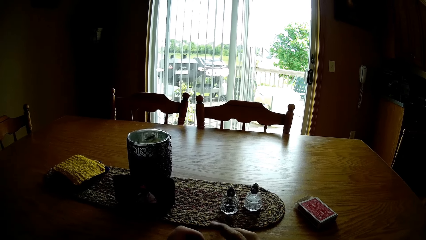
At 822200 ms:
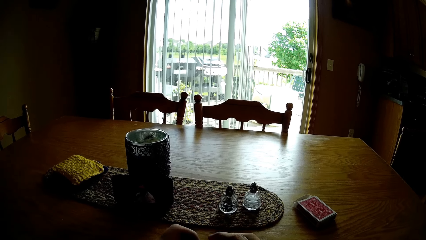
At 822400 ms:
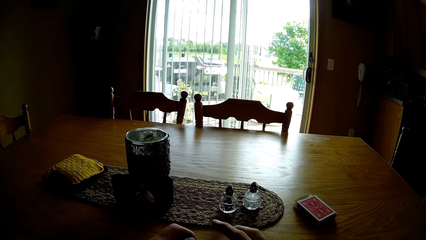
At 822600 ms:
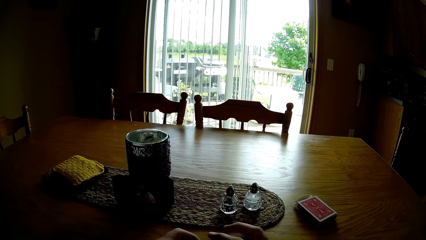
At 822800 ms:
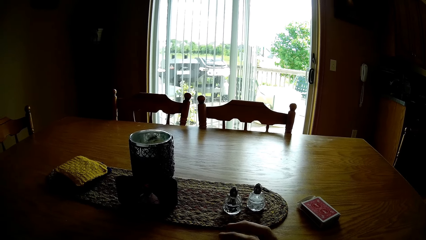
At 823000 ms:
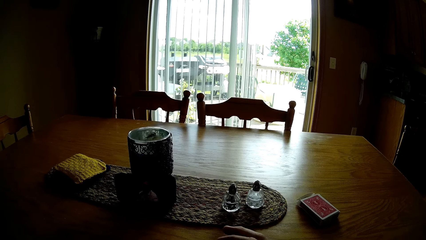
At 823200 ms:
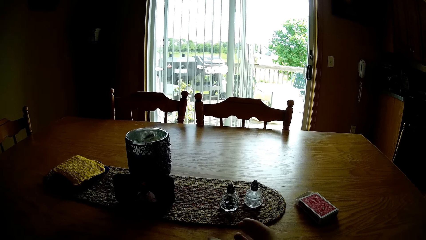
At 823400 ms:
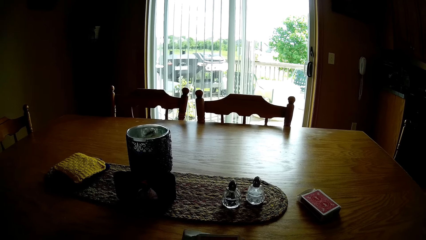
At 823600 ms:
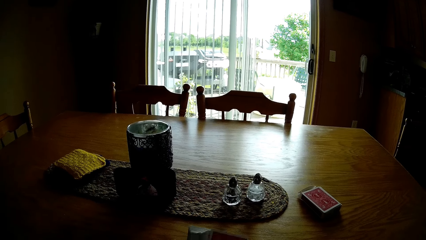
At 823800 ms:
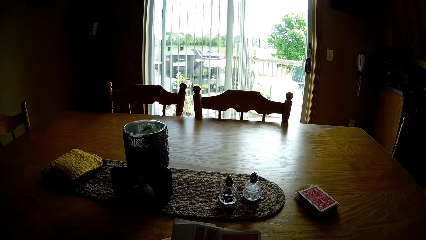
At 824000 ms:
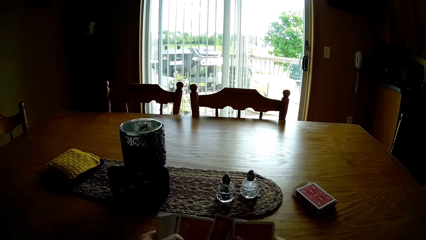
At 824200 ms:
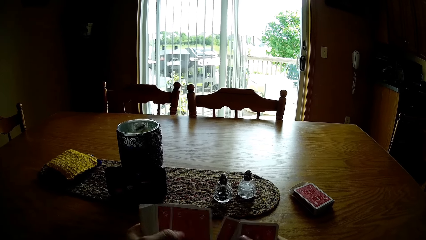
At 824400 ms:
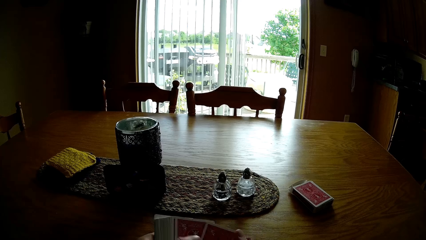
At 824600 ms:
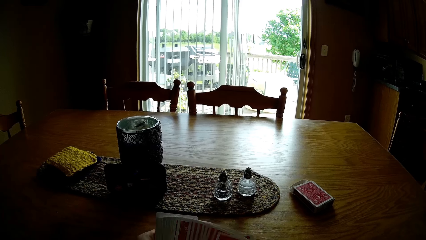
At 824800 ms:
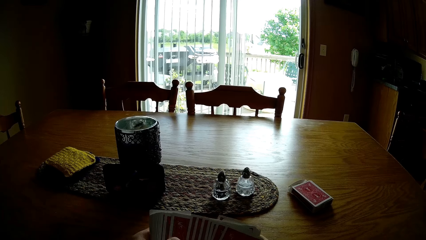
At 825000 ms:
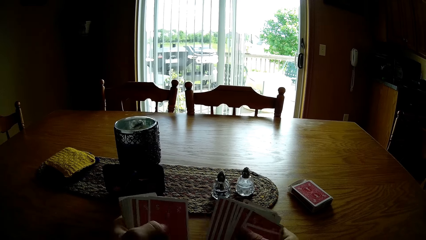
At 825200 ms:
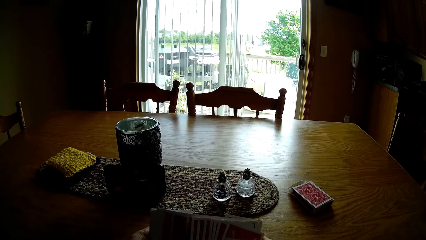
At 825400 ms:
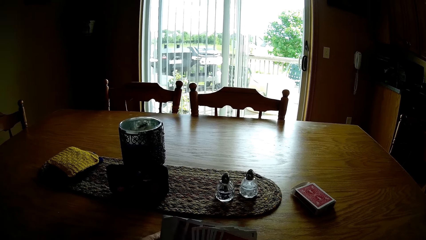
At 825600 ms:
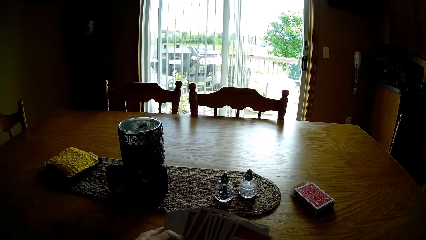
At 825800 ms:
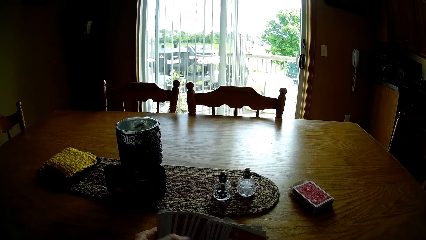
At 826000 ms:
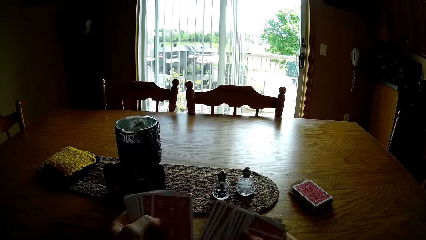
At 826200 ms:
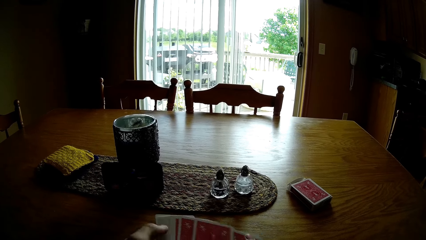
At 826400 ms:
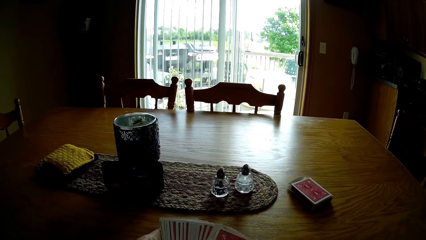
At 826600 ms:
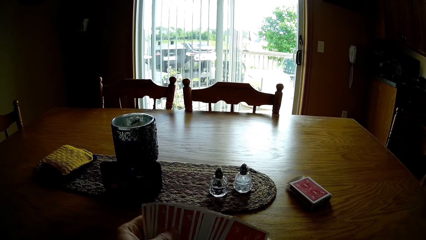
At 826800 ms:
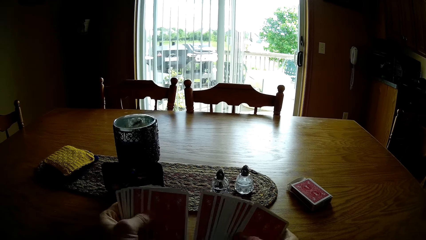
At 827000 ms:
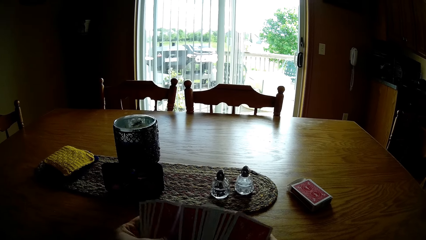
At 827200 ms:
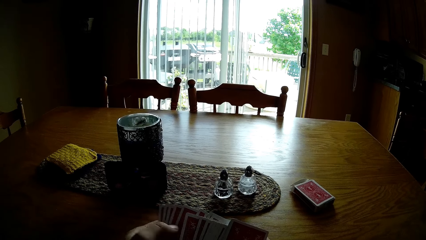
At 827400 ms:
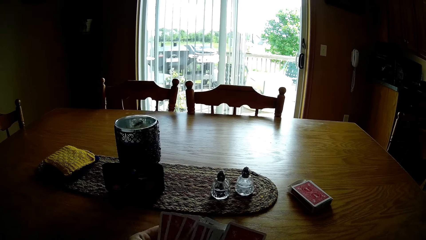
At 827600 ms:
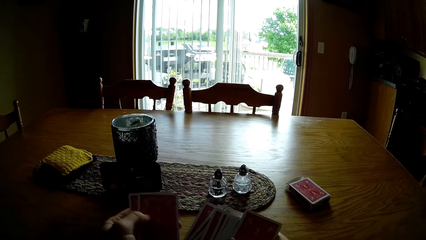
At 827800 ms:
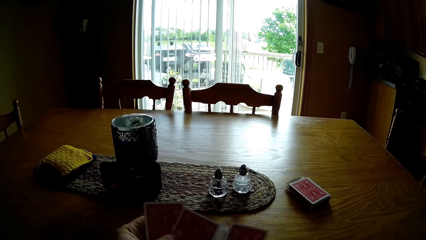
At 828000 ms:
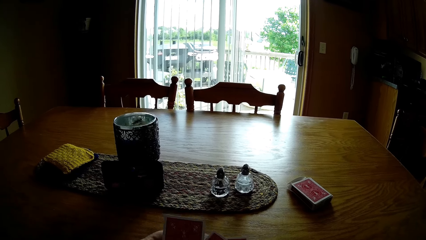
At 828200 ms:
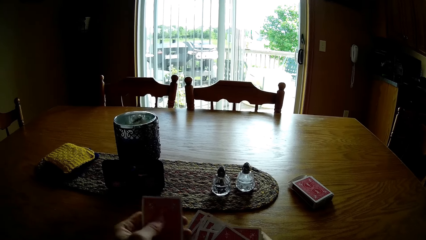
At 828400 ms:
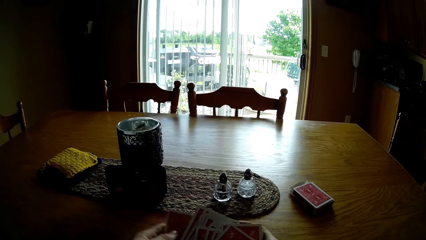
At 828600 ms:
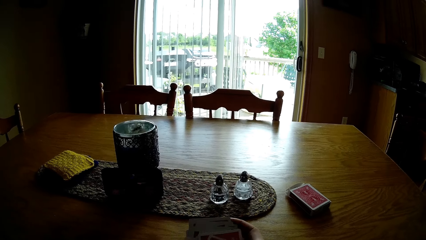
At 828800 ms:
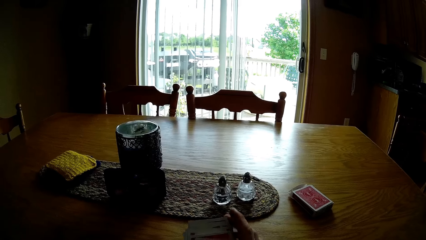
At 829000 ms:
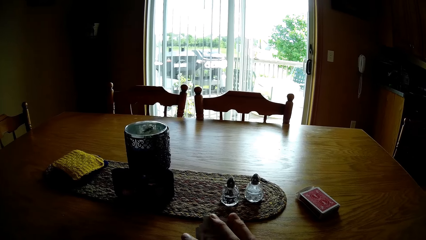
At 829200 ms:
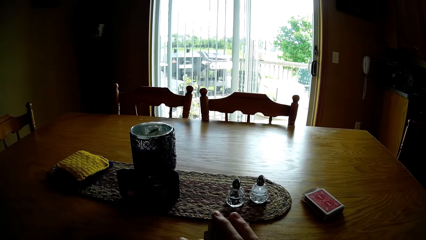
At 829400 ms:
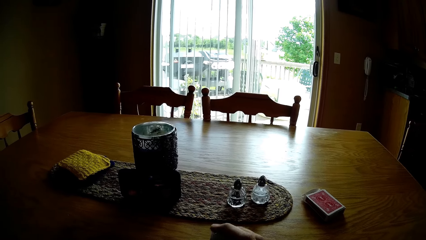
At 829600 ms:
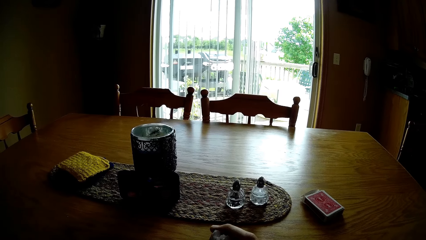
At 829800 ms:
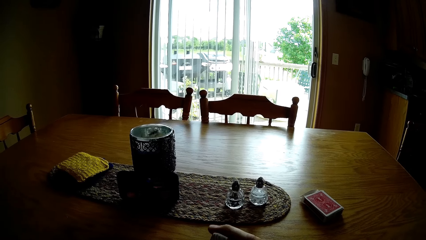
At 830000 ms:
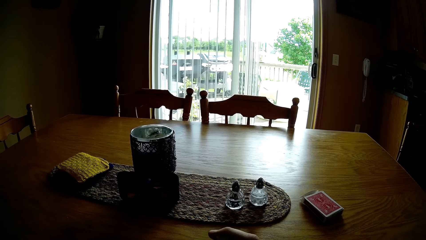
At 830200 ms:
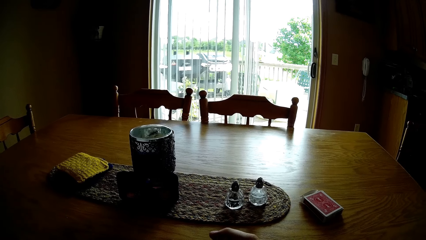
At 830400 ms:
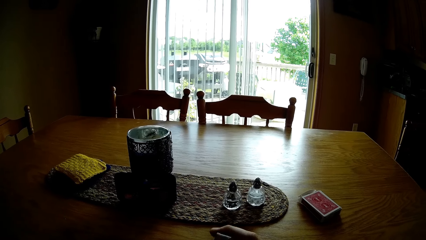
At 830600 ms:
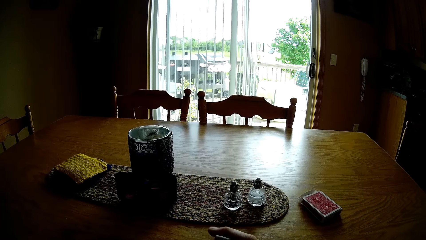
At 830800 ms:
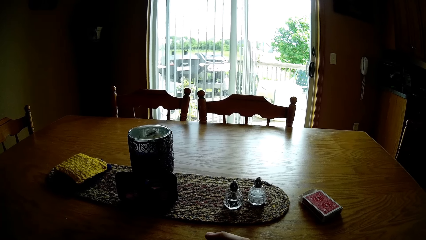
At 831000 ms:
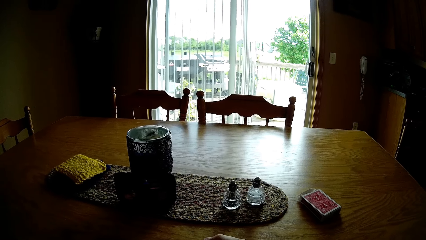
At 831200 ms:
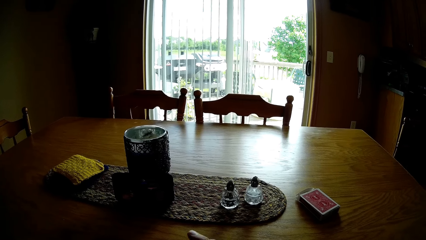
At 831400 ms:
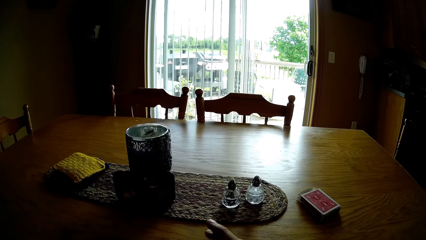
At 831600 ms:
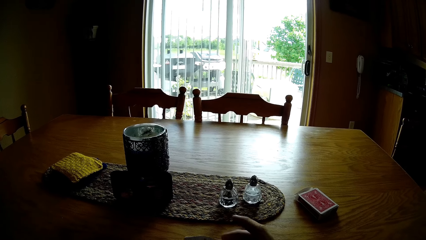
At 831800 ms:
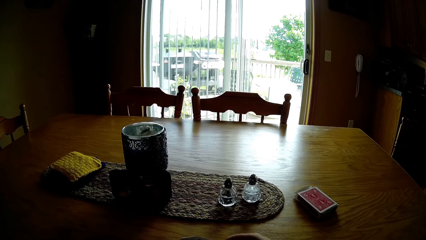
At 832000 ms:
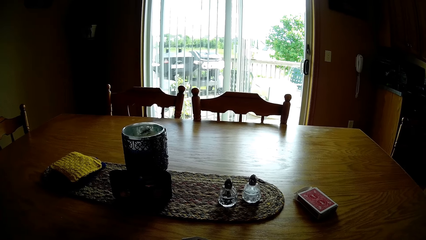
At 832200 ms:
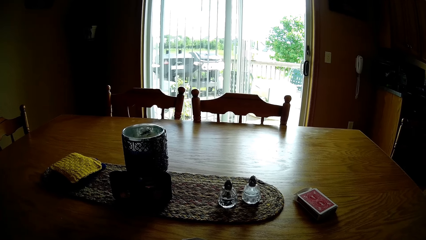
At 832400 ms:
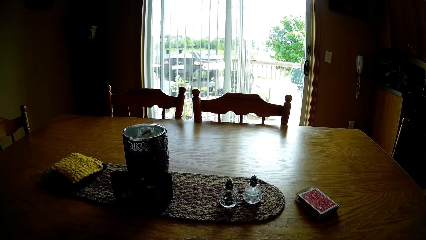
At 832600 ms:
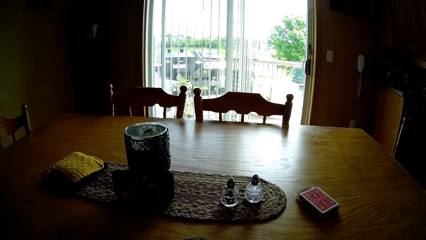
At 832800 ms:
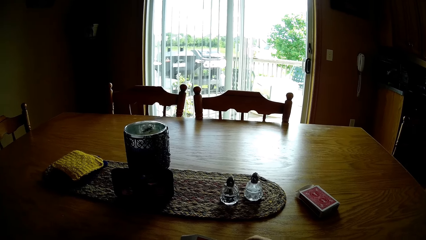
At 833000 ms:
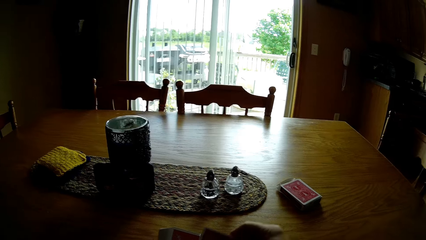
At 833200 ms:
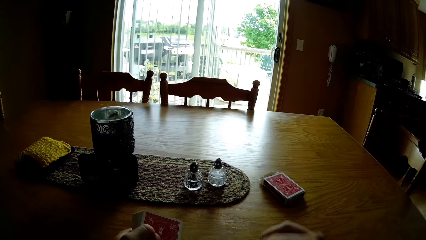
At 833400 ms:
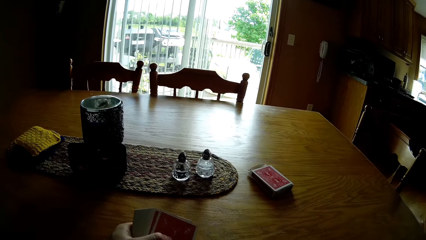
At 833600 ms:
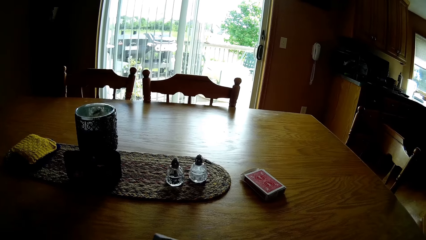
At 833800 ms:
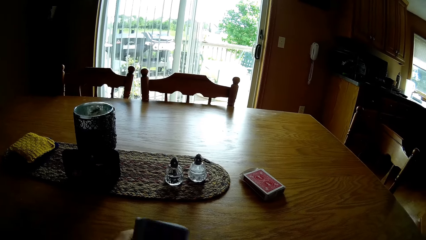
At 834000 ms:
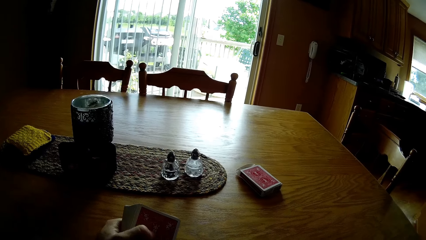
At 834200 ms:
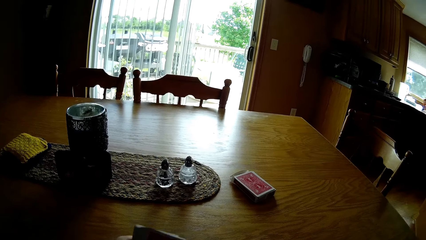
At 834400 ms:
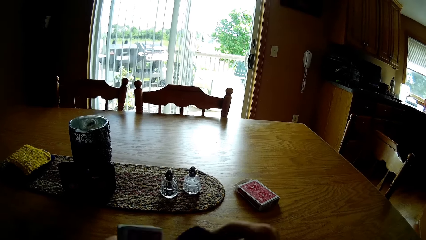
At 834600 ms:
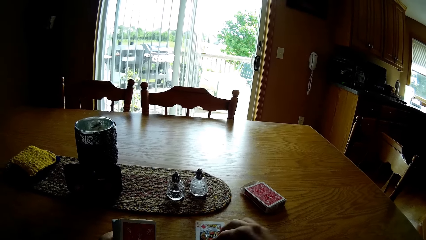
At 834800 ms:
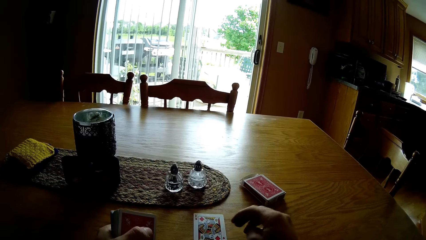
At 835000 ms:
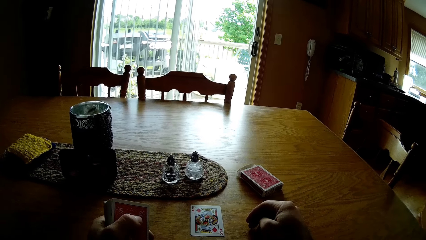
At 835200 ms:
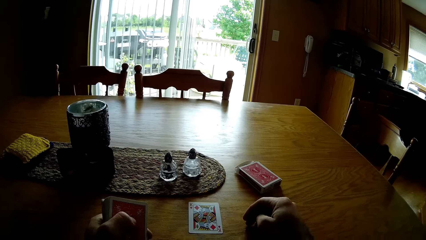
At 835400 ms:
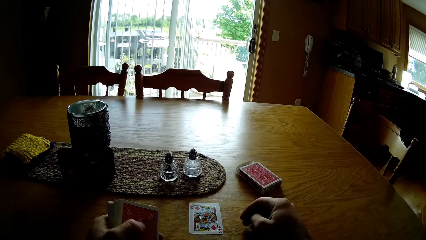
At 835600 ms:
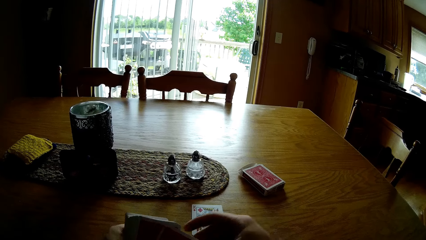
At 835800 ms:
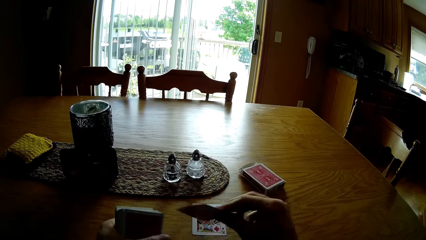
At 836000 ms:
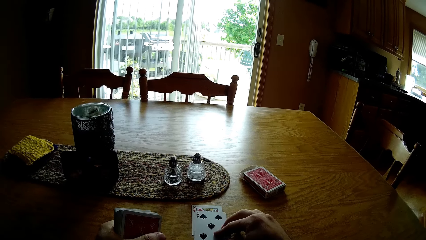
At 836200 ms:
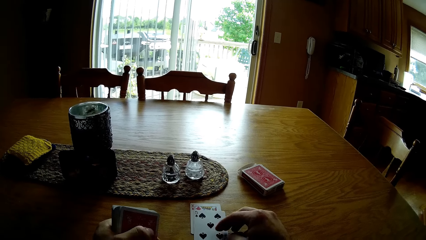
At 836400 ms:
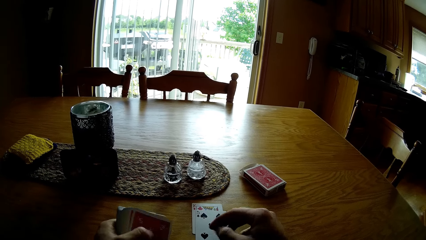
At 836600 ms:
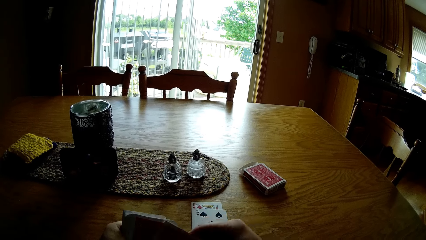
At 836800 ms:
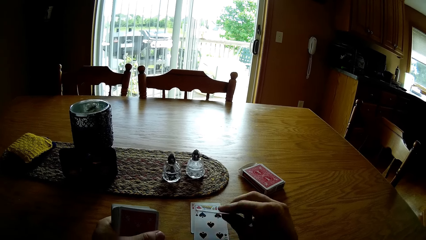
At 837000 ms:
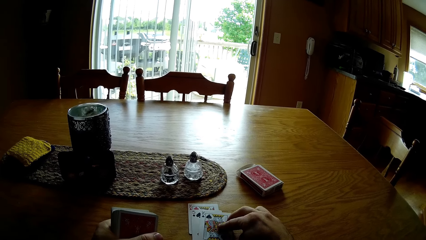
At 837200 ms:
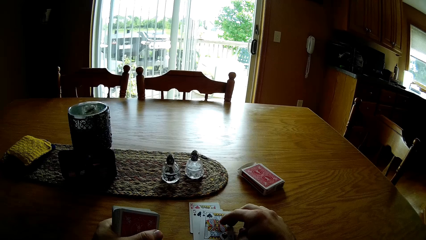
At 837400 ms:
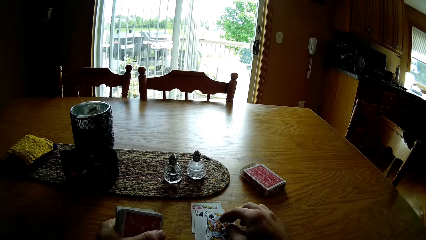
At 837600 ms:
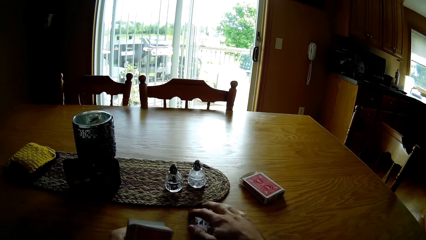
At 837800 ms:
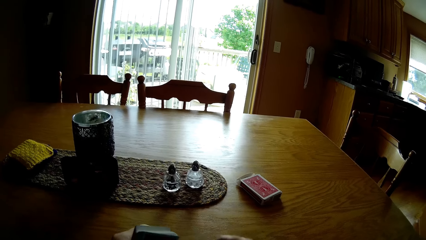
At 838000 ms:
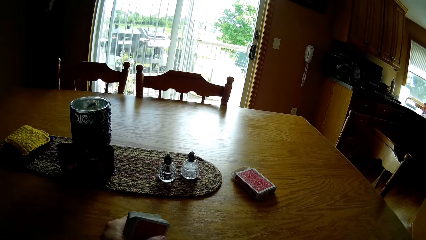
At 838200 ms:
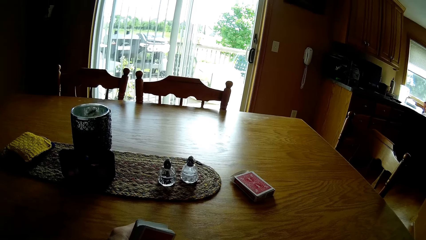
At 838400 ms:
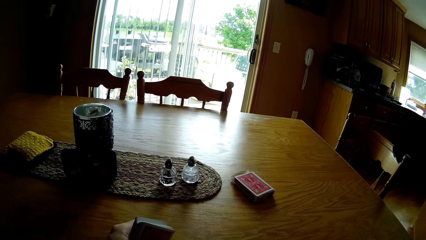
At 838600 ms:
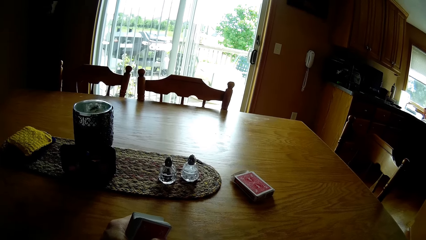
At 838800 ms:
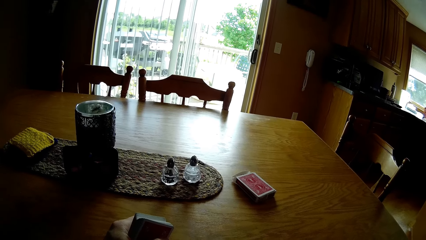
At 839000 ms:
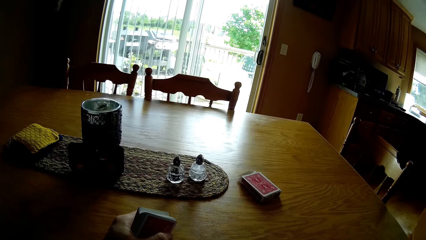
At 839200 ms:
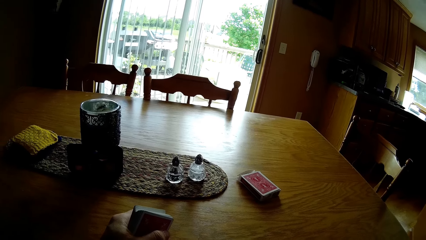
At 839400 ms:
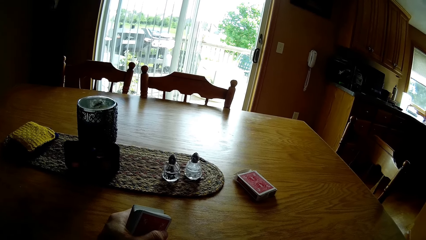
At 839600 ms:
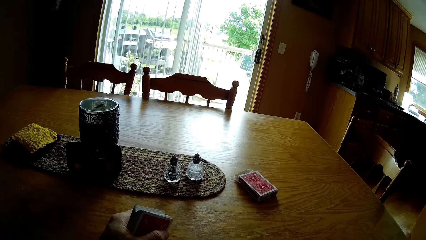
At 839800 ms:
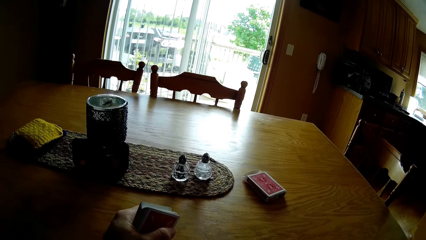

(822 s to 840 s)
The camera wearer shuffles the cards. They flip the cards. They put the cards on the table. They take the card. They put the card on the table. They pick up the cards.
